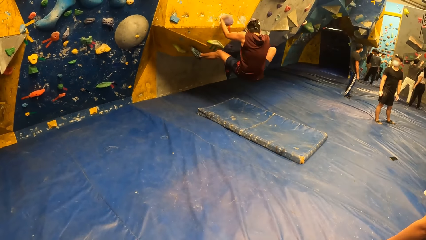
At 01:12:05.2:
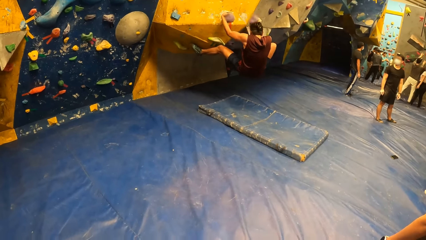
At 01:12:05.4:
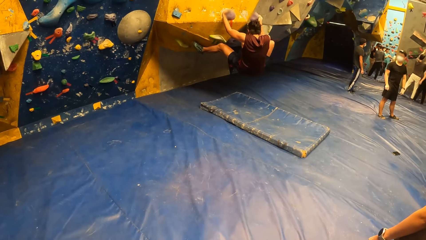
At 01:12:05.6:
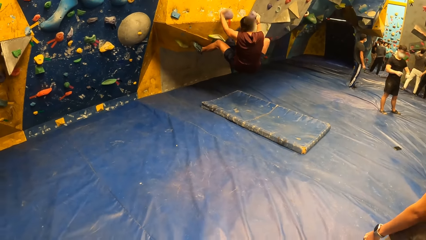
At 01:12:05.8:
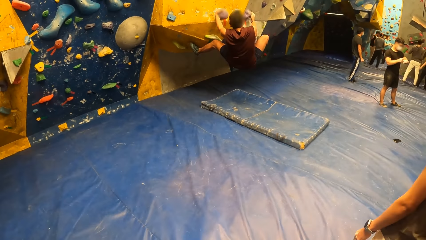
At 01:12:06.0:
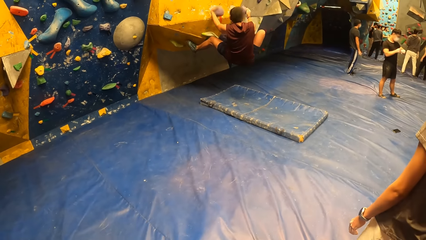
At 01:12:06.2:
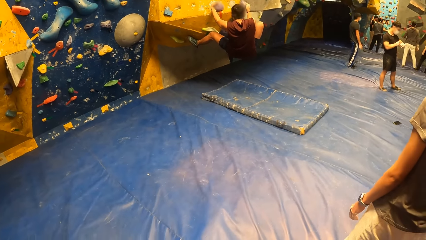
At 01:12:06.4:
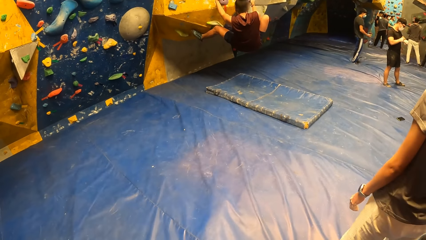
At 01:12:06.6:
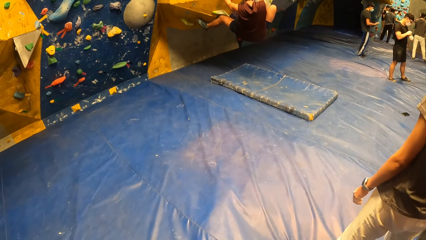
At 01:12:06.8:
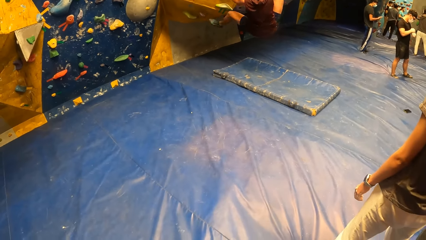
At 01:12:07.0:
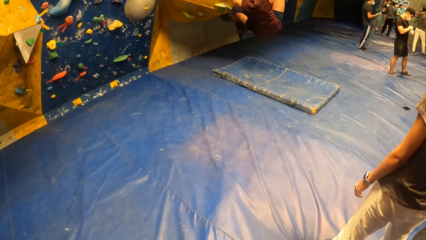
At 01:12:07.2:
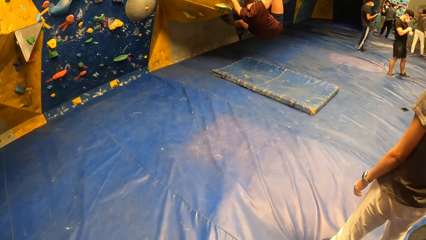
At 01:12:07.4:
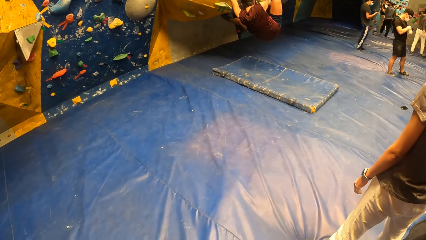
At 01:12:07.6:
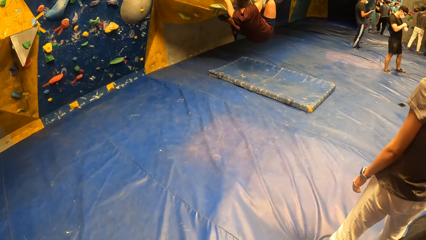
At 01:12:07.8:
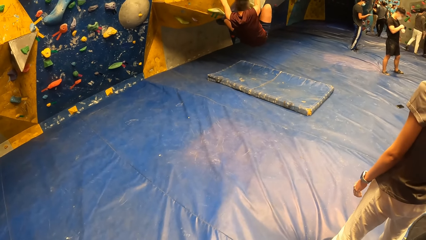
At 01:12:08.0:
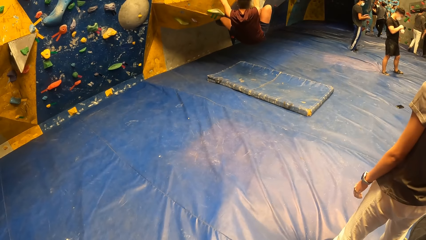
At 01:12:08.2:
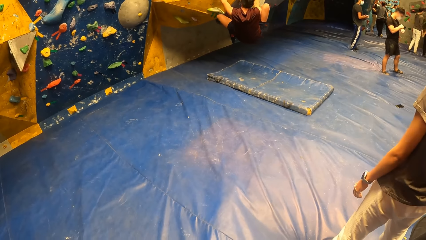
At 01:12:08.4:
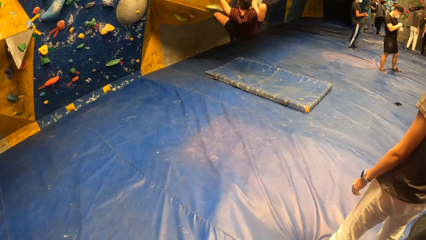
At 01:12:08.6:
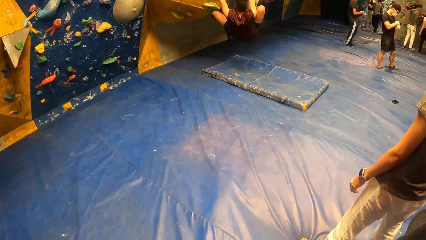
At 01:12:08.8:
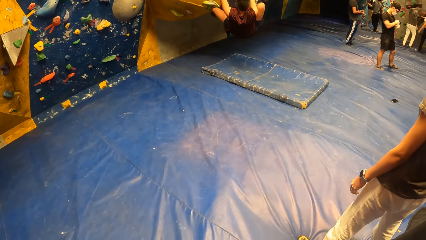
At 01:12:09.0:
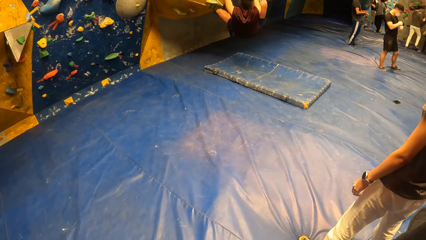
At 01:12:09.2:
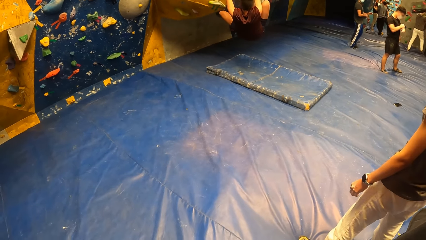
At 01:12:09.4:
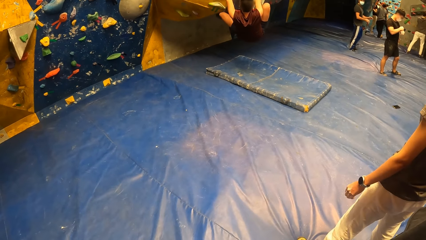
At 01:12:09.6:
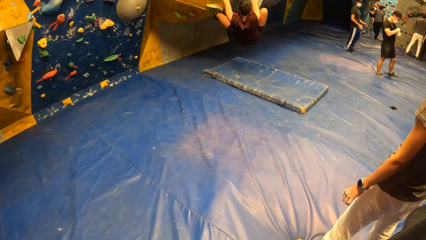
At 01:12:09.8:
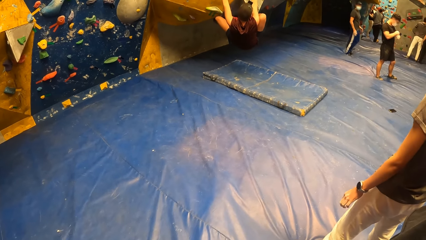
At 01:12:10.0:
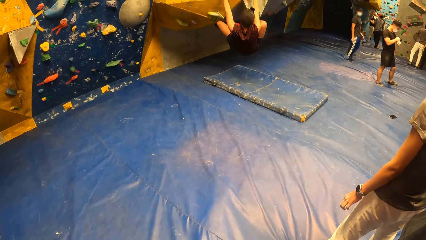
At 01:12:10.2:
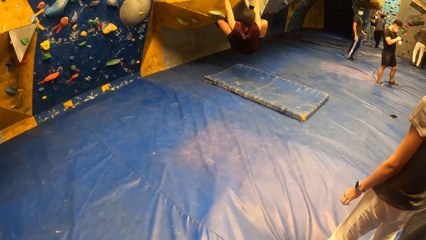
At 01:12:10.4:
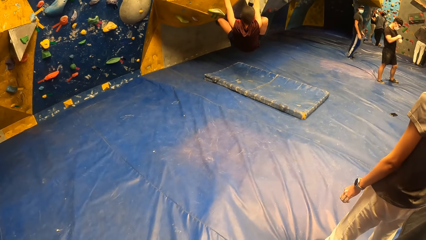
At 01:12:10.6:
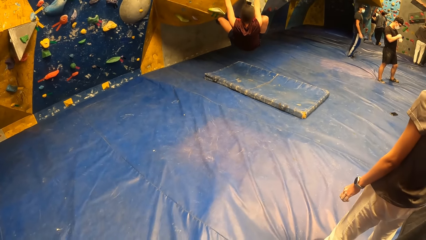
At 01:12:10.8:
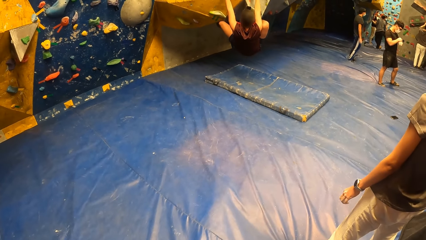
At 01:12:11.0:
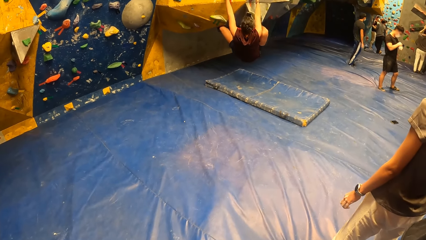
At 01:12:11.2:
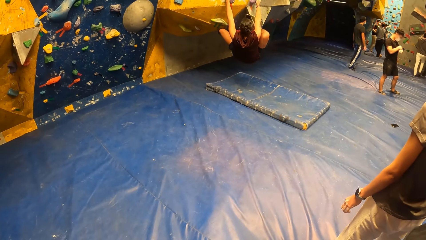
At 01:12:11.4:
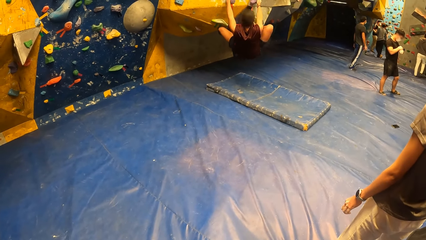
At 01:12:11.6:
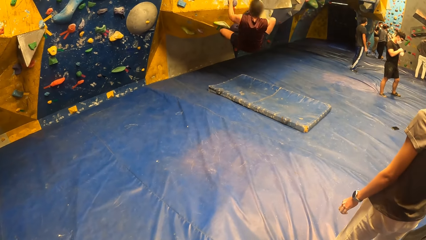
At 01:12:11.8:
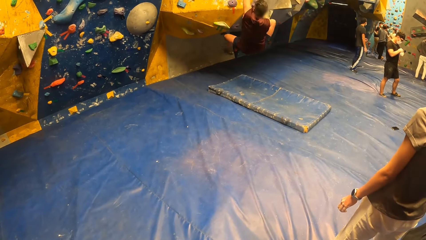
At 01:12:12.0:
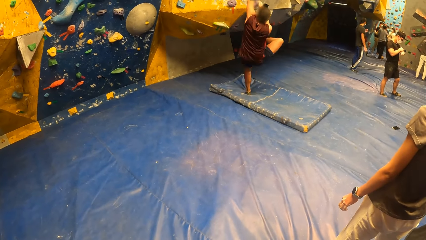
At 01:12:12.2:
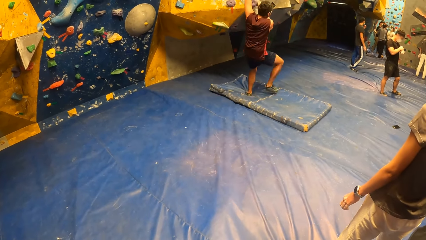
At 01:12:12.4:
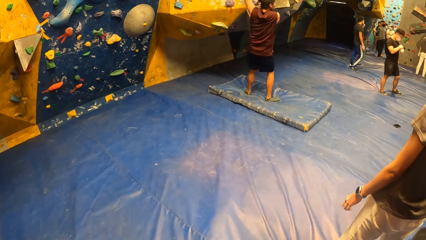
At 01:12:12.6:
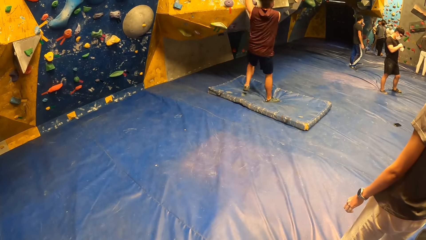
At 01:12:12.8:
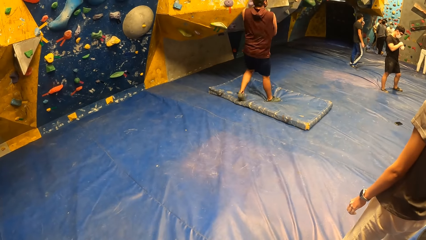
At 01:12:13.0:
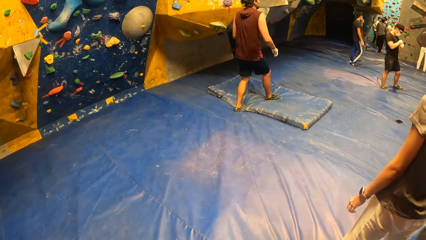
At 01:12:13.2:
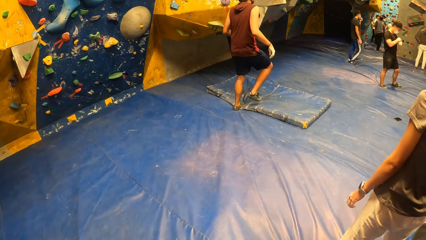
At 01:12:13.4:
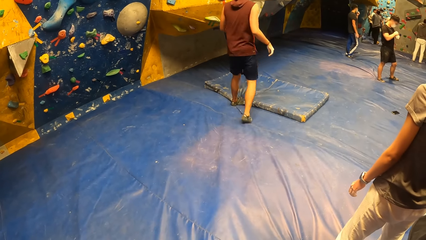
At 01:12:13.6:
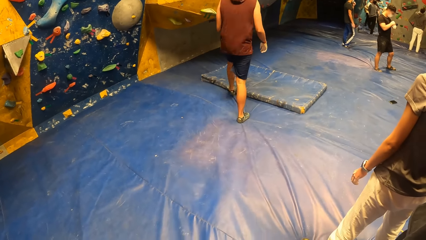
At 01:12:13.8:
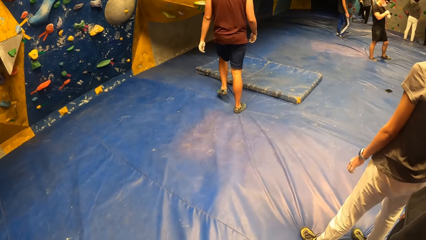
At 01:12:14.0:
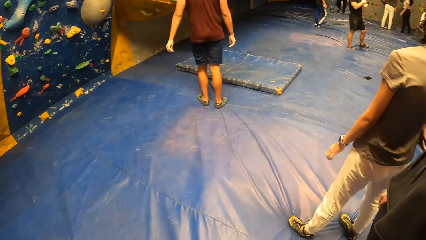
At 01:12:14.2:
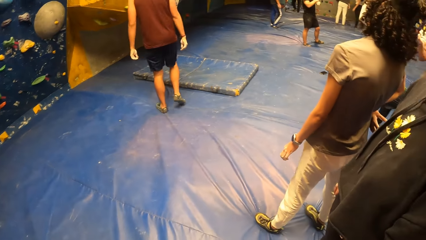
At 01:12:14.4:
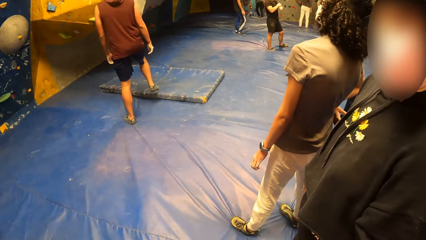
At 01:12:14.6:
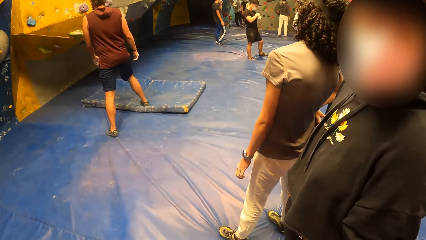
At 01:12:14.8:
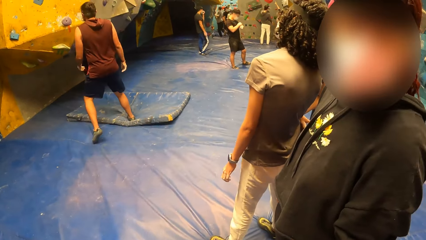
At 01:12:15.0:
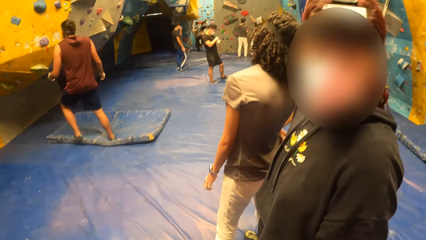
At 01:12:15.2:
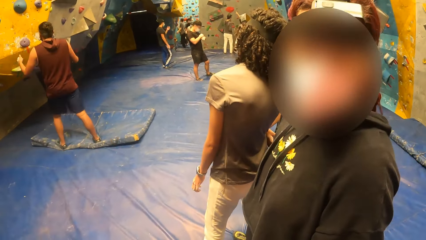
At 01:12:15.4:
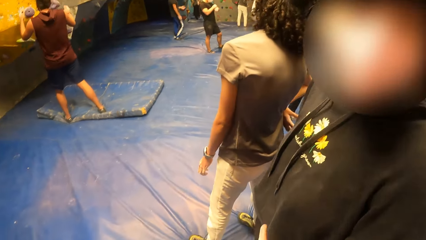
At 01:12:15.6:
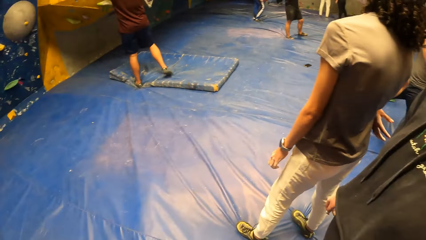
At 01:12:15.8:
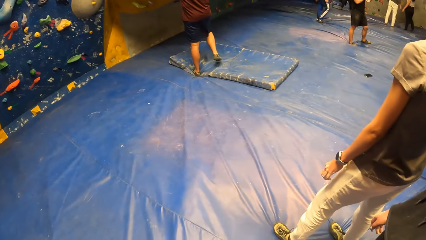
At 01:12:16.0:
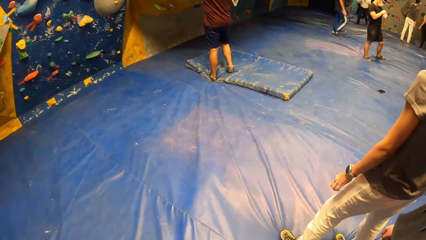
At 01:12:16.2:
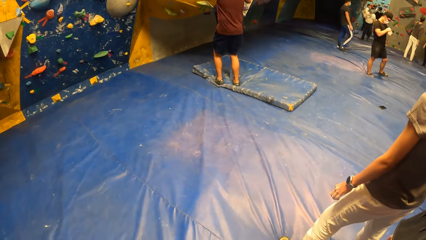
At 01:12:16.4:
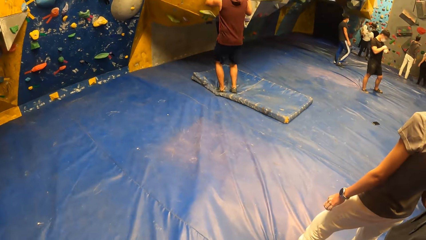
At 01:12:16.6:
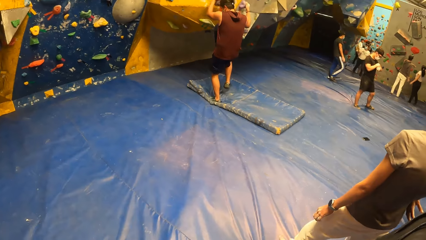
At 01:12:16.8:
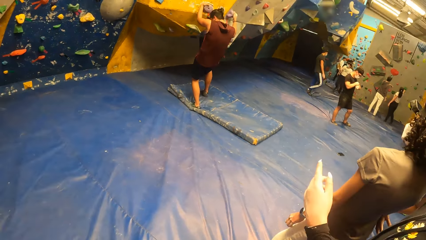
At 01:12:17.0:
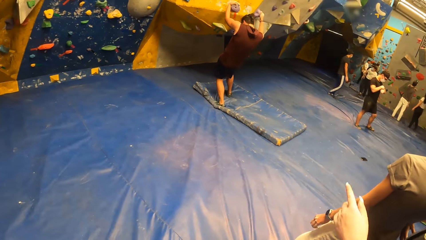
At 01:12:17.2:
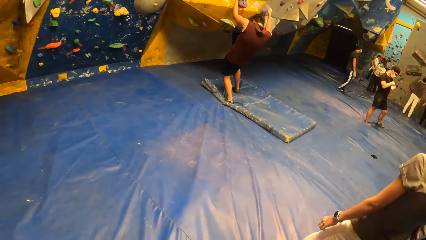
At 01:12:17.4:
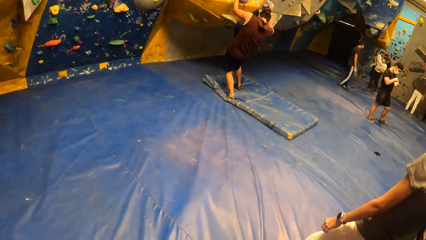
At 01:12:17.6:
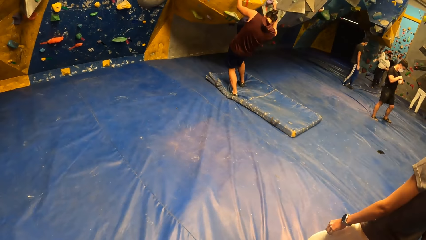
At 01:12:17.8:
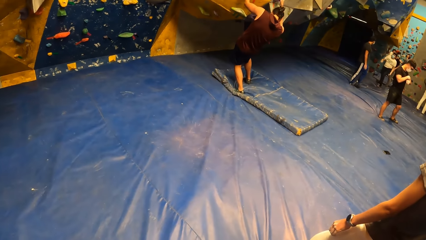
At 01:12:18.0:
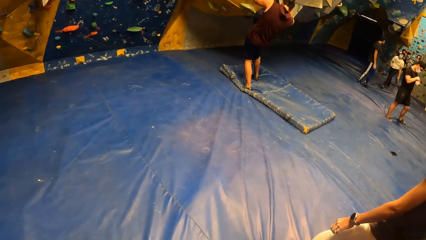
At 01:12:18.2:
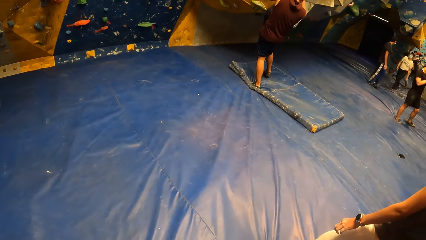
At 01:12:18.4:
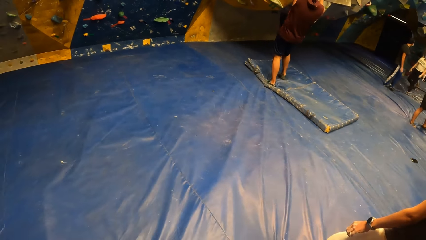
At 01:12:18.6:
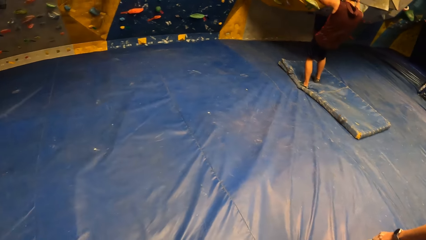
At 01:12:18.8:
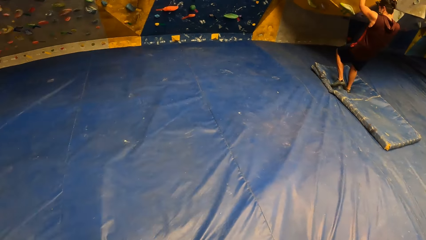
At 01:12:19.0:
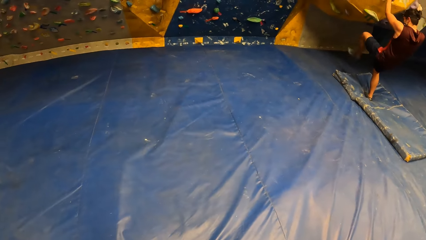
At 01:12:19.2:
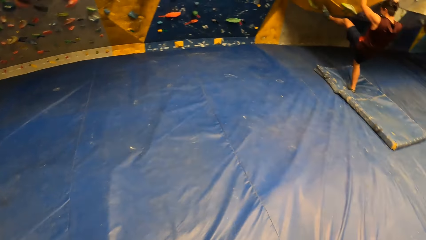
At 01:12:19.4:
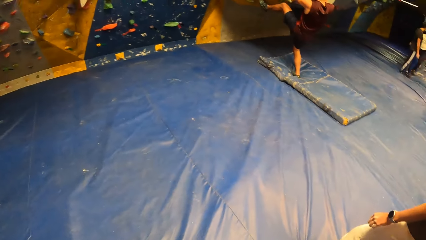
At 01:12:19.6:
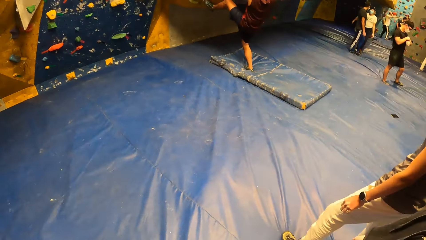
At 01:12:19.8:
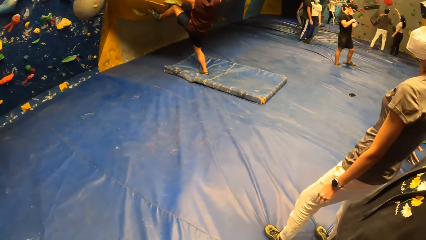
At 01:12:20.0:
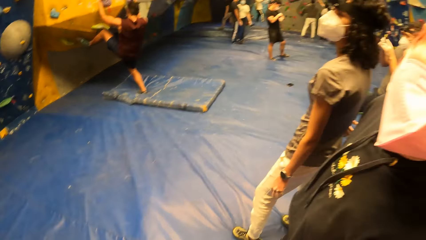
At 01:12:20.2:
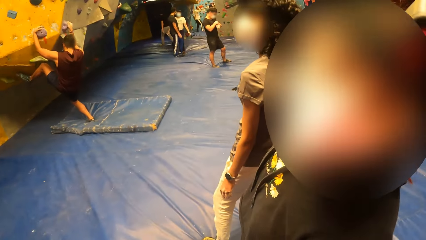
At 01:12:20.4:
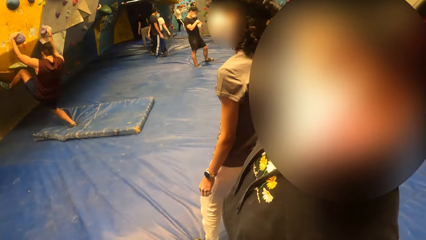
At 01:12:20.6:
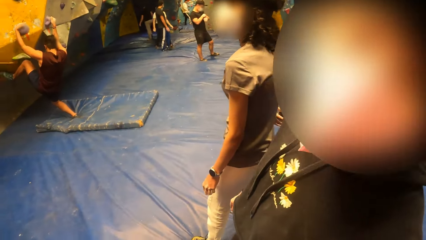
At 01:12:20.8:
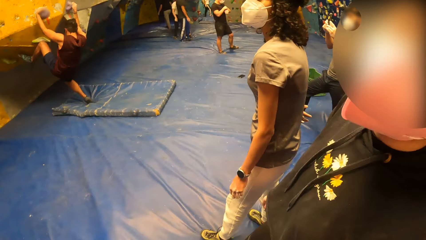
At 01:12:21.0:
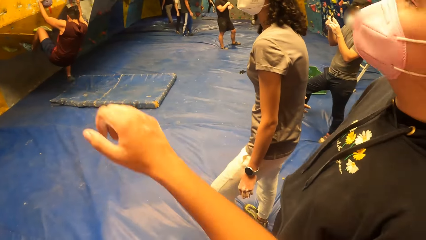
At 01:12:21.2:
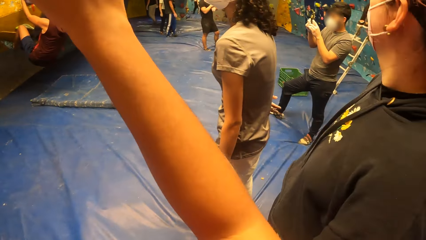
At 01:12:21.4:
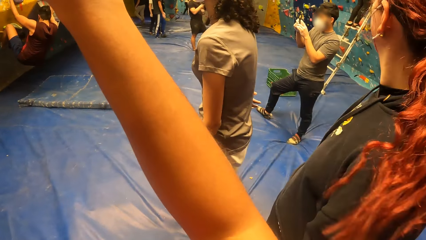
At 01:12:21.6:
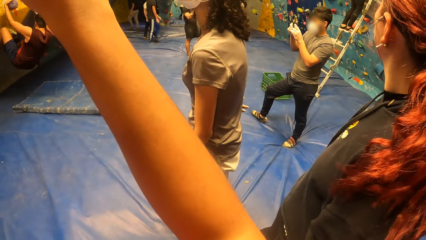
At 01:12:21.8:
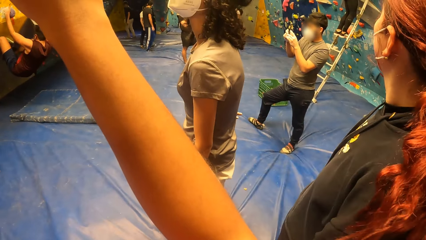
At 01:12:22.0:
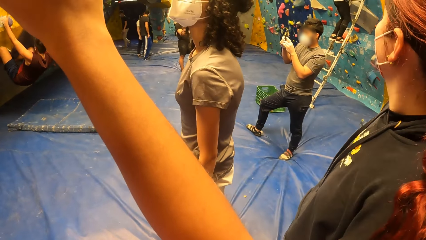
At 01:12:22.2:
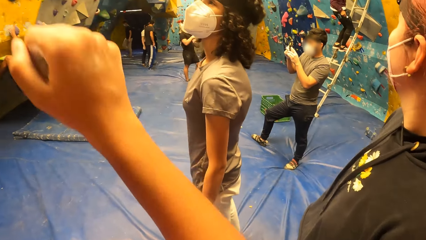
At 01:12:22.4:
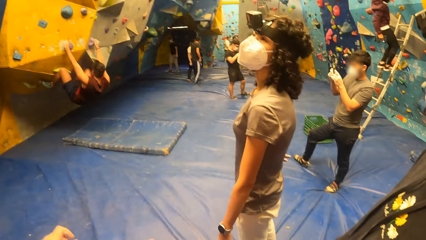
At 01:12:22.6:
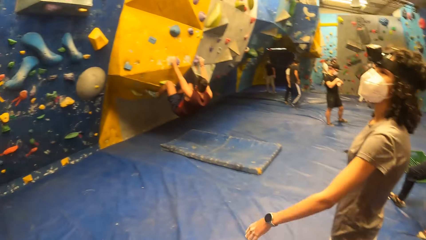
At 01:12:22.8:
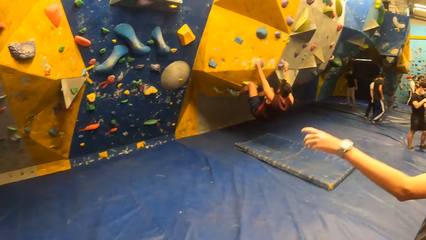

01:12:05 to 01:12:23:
The camera wearer interacts with the woman. A man points a finger and puts the hand down. The camera wearer looks around. Another man climbs the wall with hand holds. The camera wearer raises a hand up and puts the hand down.
